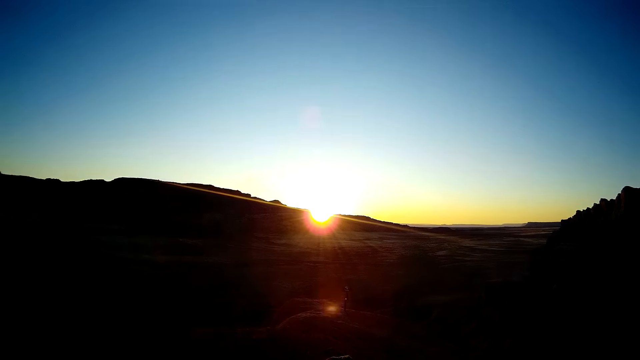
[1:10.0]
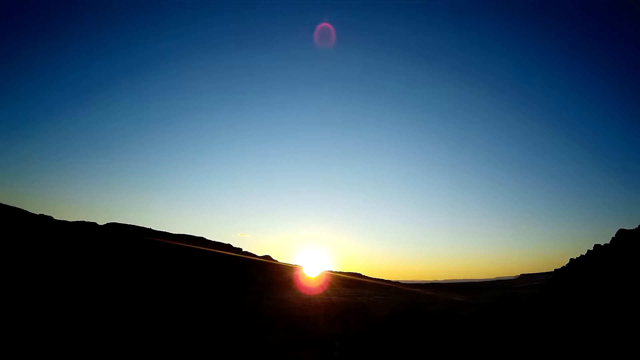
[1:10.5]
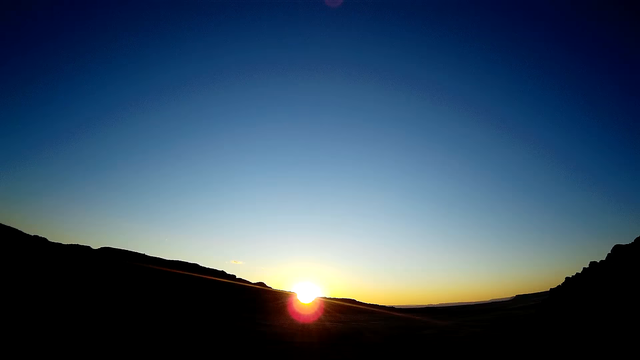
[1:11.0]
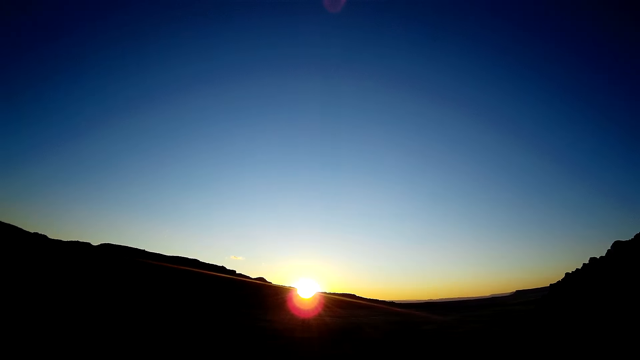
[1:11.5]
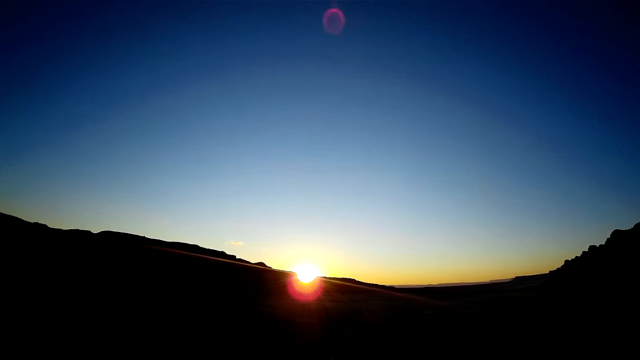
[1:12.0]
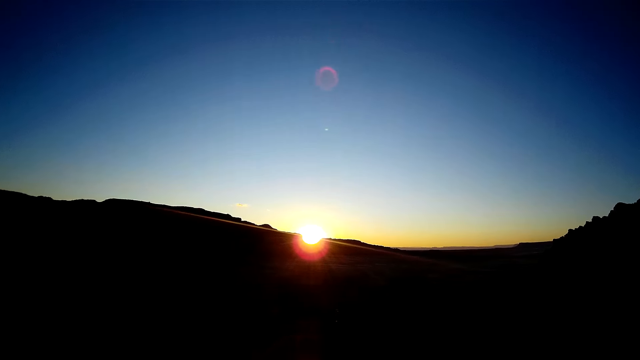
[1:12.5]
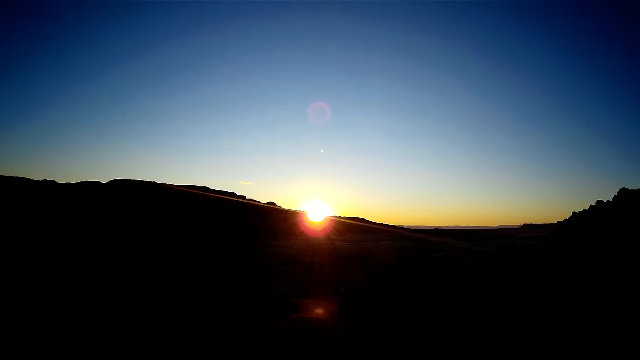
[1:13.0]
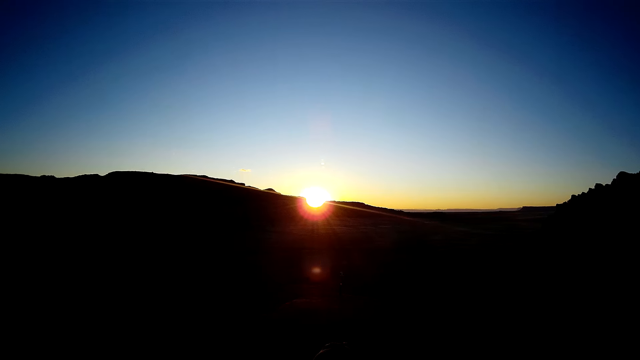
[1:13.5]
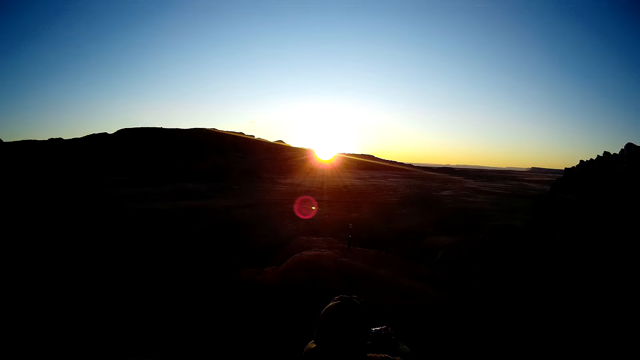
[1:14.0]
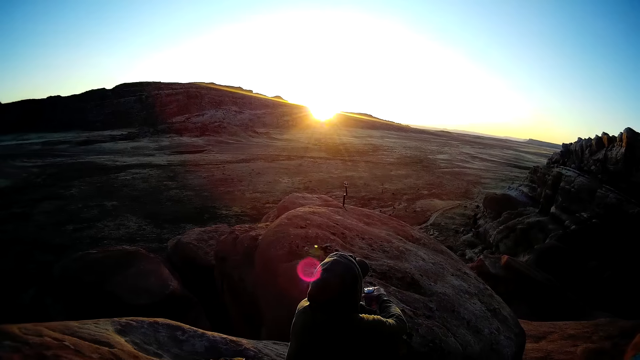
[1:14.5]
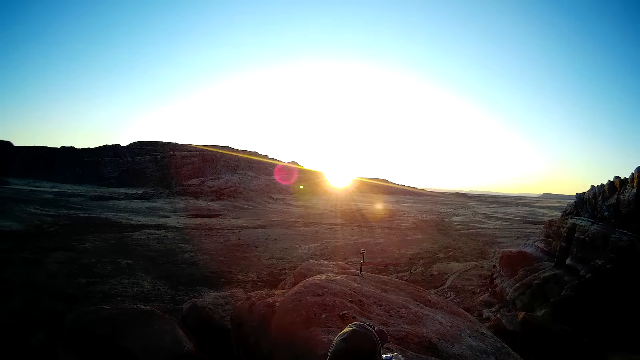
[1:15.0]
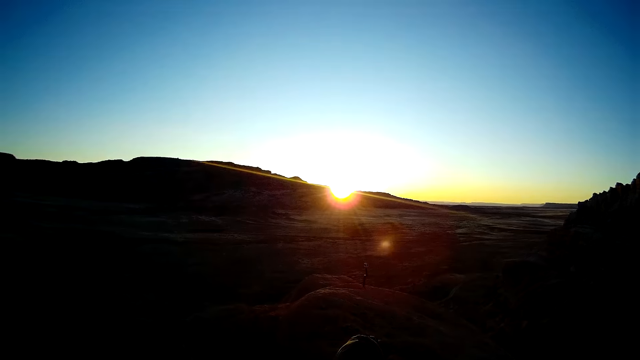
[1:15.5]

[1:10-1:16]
The camera wearer looks into the mountain.

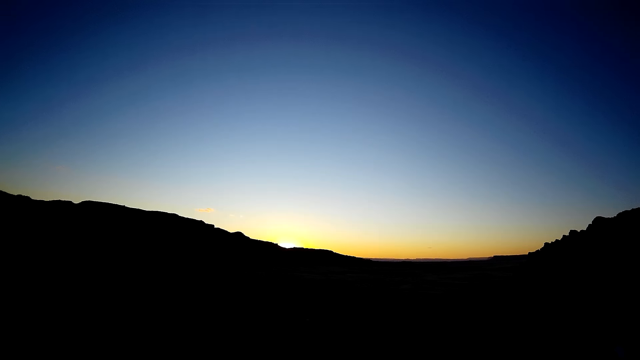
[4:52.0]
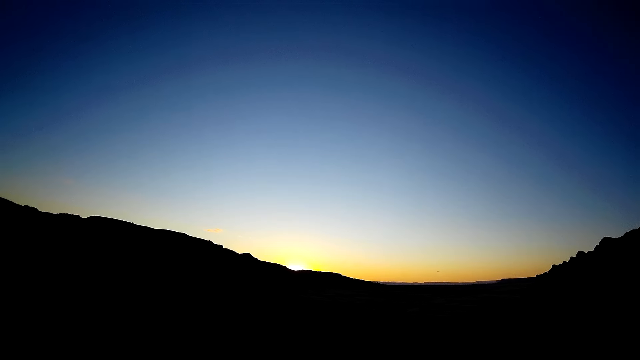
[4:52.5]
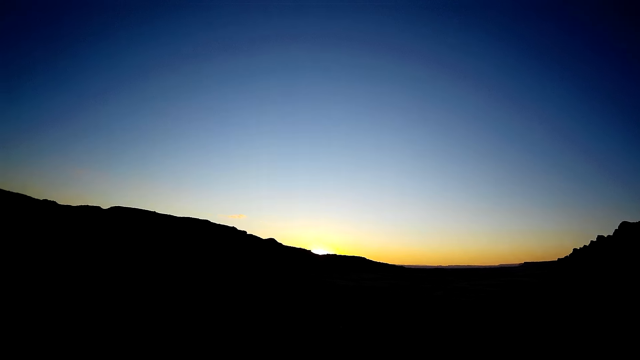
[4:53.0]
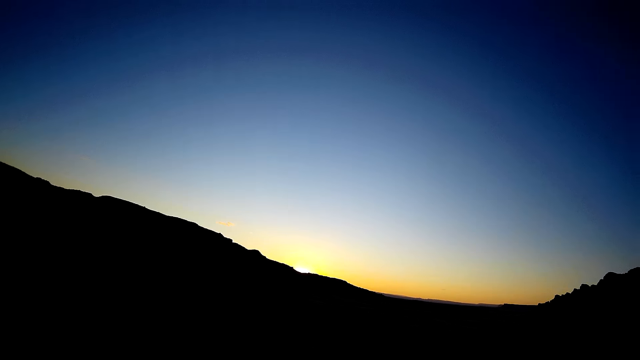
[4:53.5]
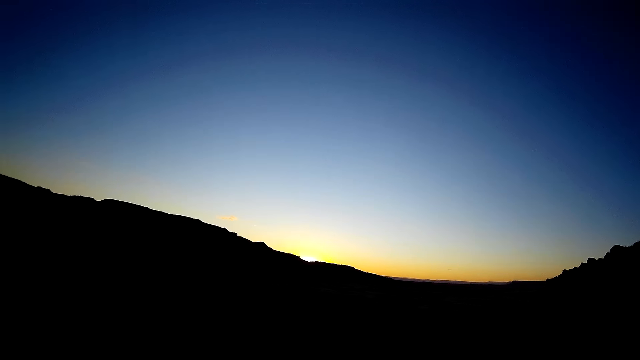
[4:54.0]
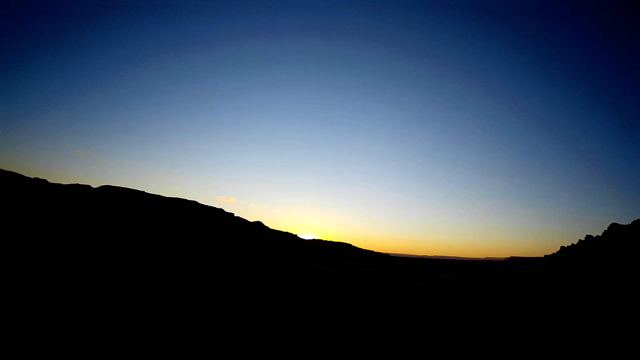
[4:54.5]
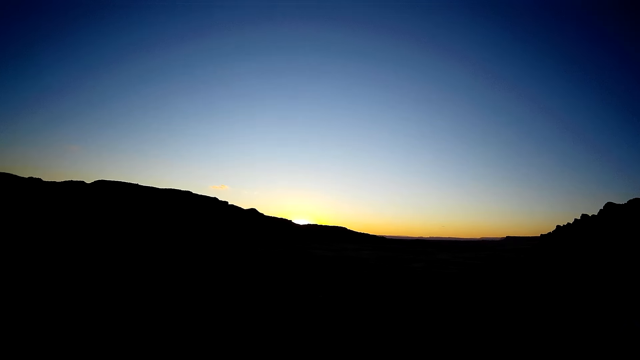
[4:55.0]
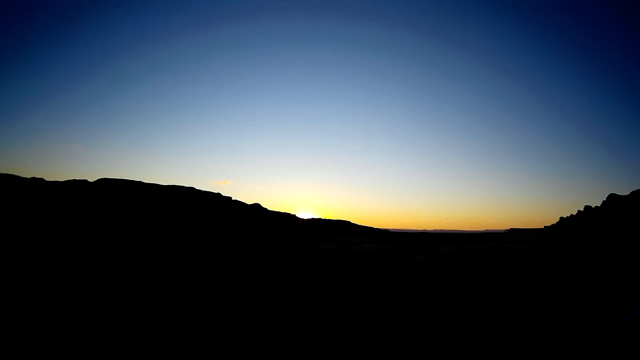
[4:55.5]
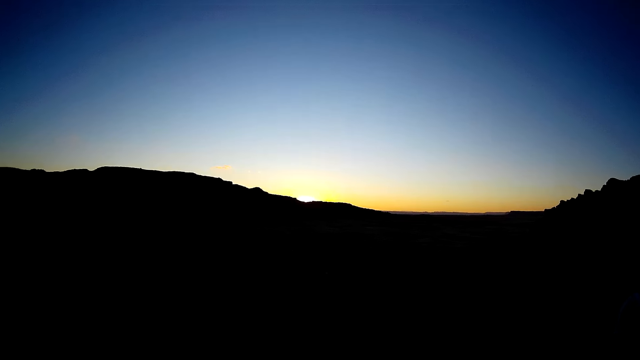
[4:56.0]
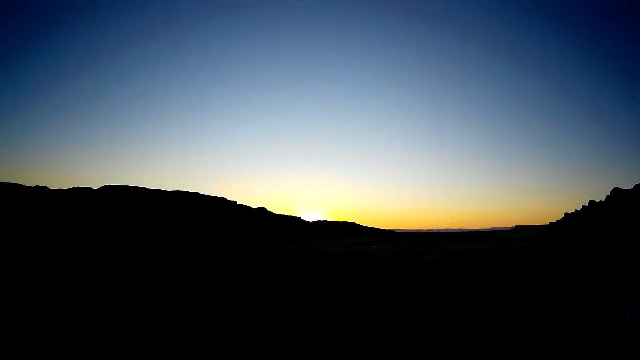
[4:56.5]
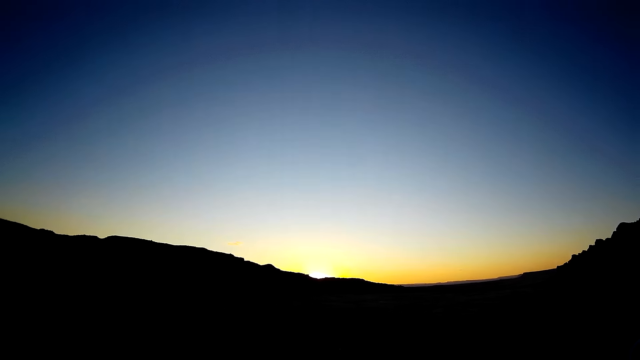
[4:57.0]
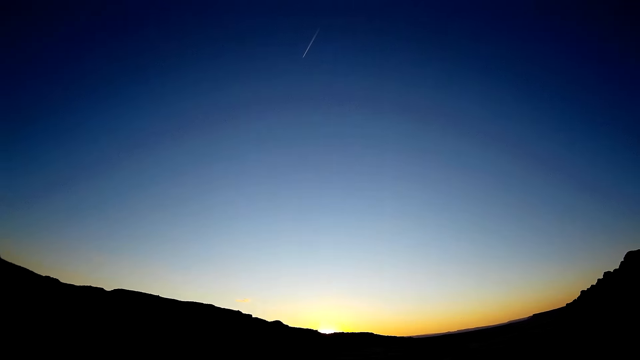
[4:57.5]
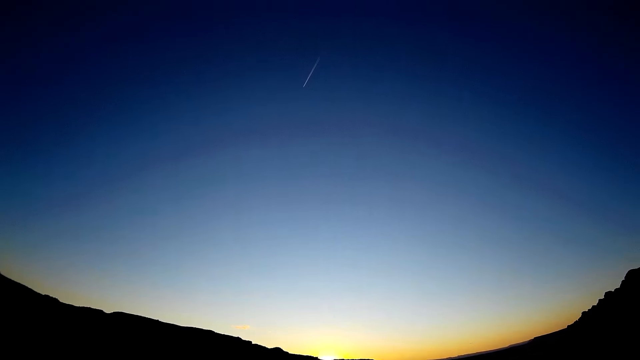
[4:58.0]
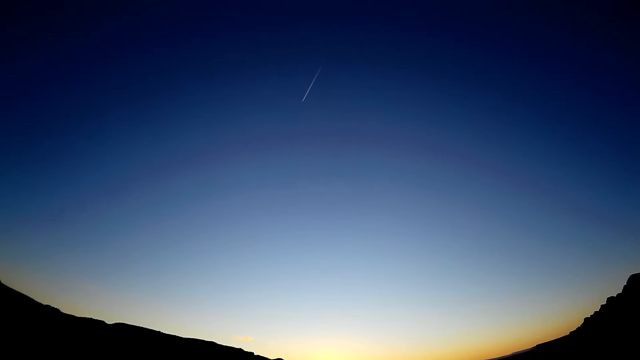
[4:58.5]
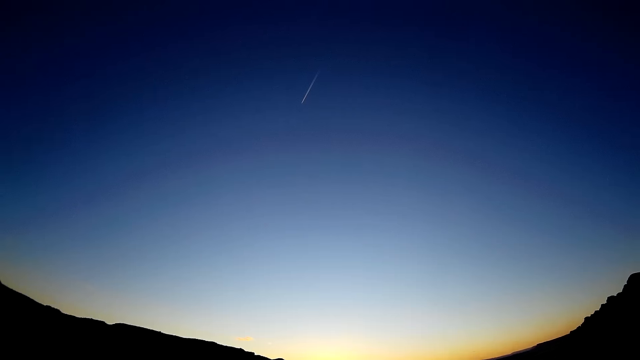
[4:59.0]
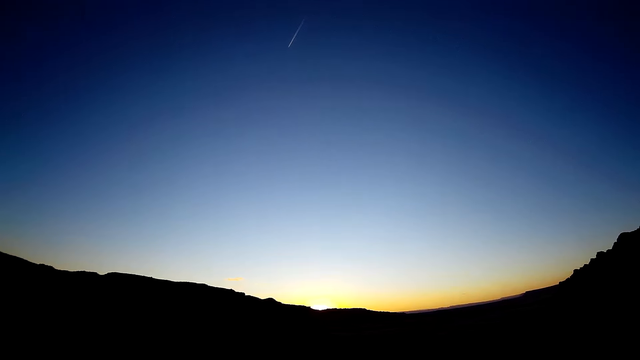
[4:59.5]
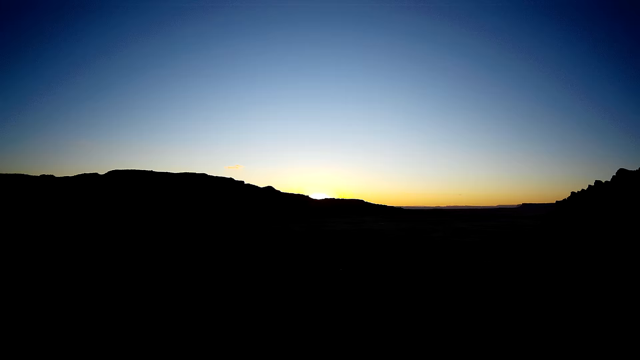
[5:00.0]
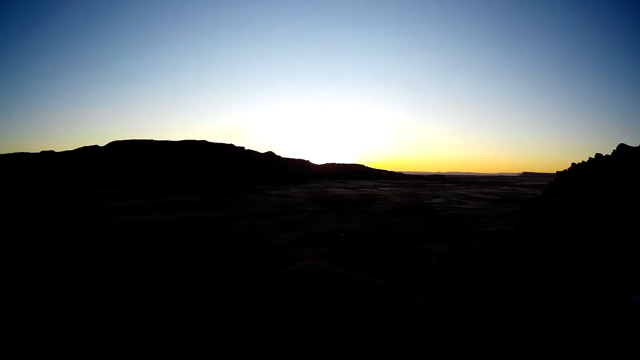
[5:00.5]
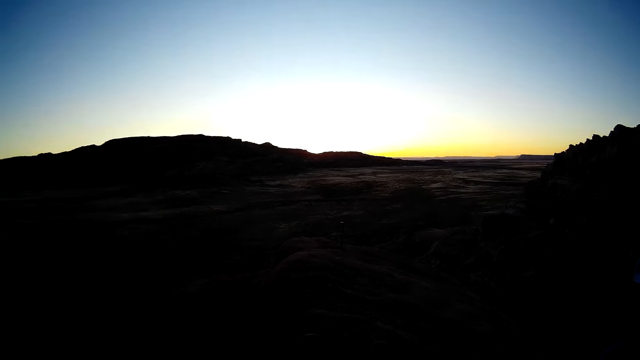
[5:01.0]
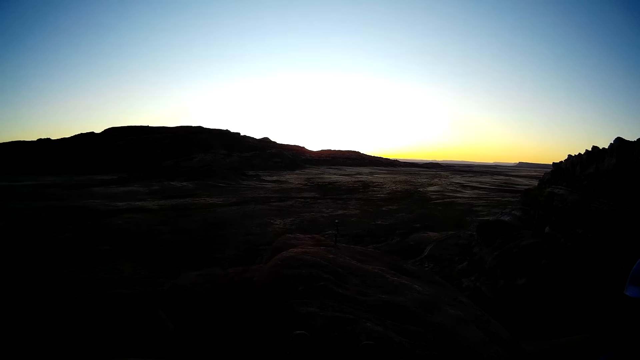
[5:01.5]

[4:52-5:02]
The camera wearer swings the head. They move the head up, stare at the jet plane, move the head down and look at the sky.
